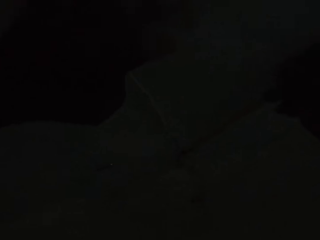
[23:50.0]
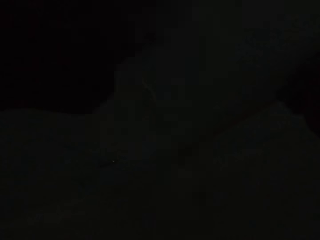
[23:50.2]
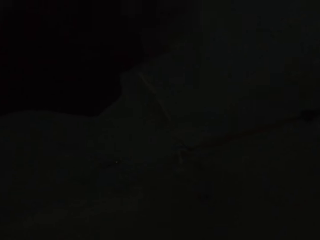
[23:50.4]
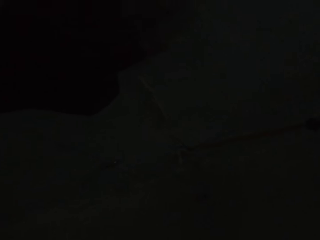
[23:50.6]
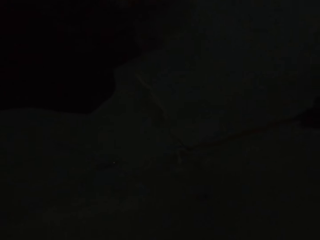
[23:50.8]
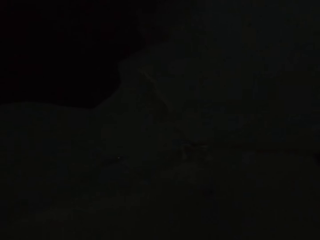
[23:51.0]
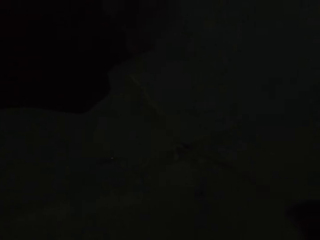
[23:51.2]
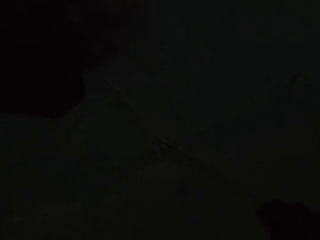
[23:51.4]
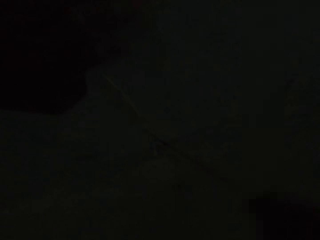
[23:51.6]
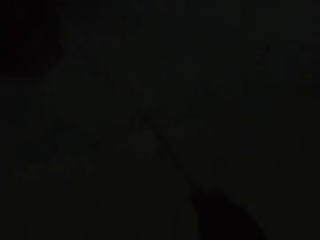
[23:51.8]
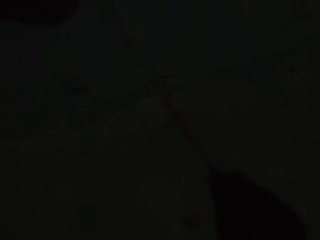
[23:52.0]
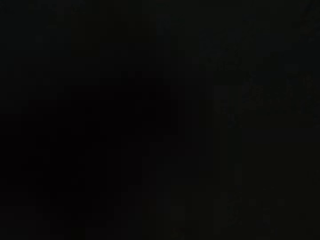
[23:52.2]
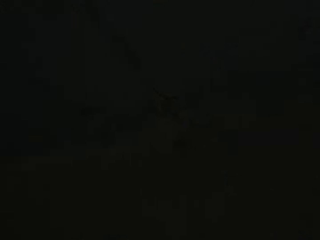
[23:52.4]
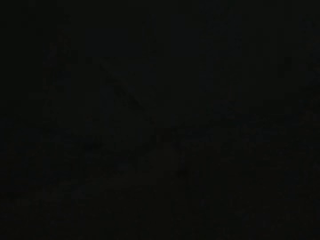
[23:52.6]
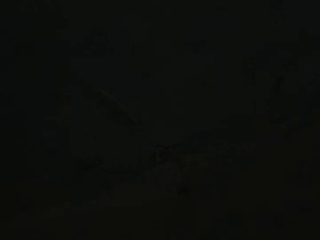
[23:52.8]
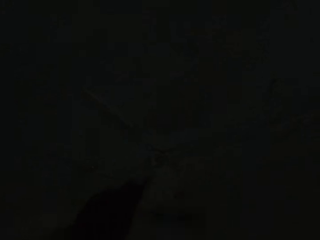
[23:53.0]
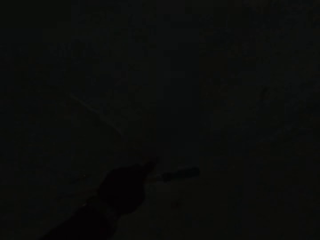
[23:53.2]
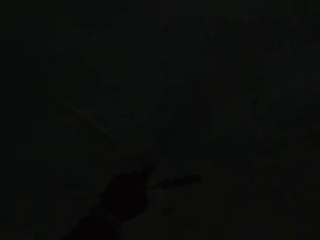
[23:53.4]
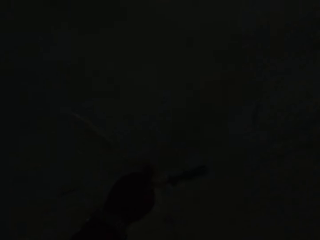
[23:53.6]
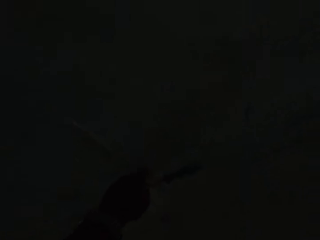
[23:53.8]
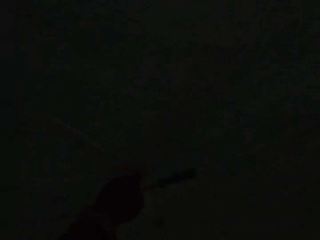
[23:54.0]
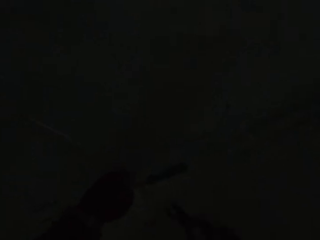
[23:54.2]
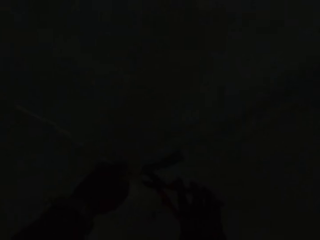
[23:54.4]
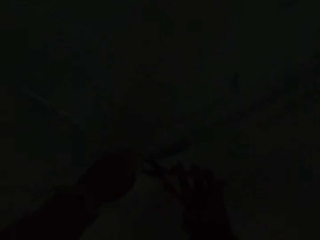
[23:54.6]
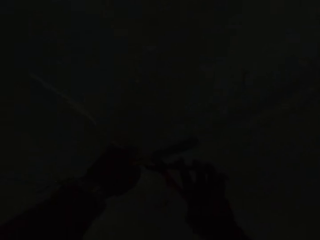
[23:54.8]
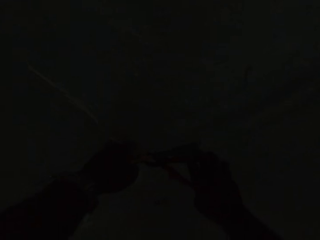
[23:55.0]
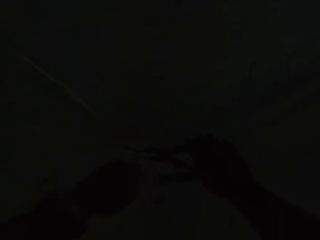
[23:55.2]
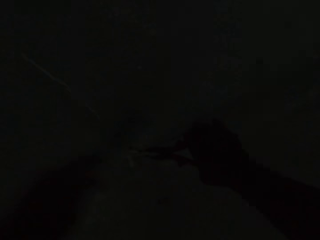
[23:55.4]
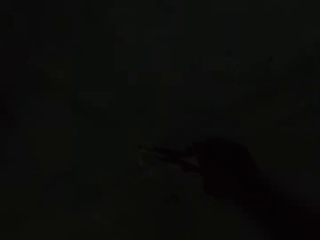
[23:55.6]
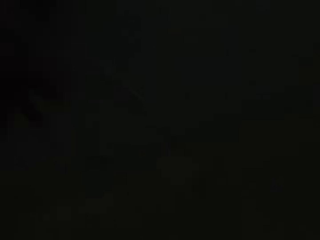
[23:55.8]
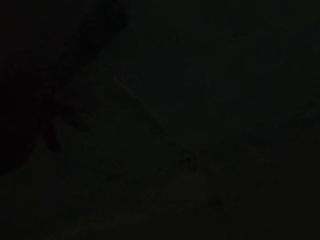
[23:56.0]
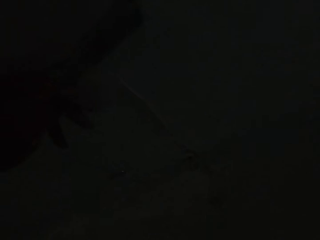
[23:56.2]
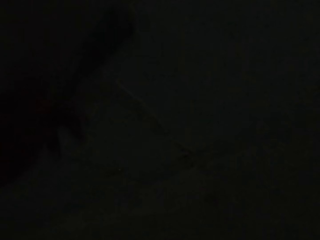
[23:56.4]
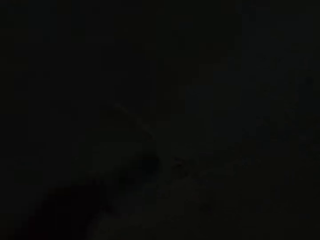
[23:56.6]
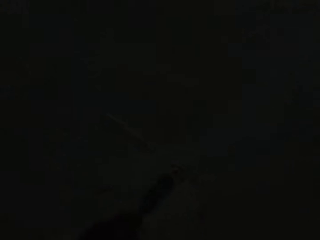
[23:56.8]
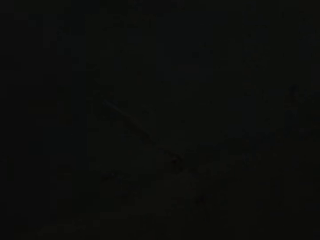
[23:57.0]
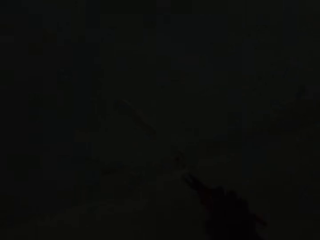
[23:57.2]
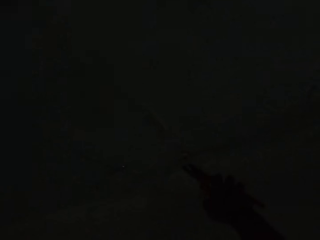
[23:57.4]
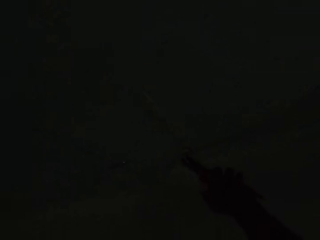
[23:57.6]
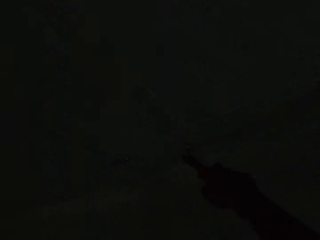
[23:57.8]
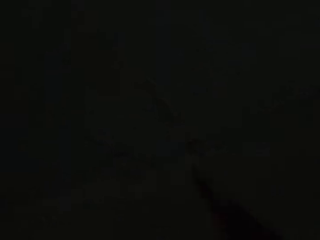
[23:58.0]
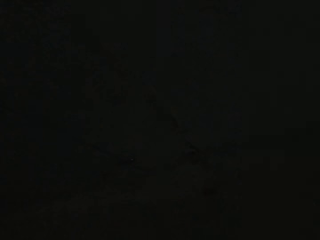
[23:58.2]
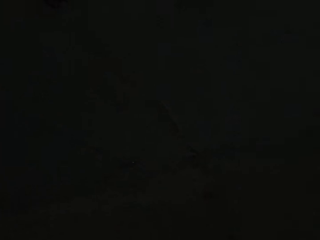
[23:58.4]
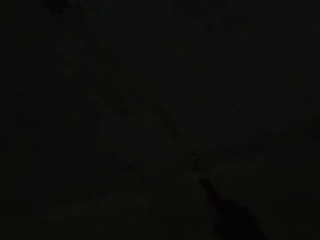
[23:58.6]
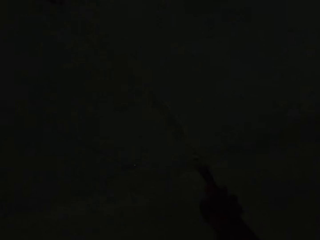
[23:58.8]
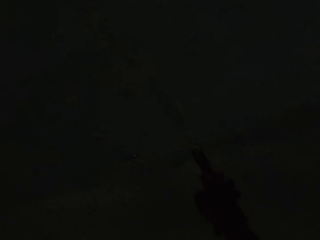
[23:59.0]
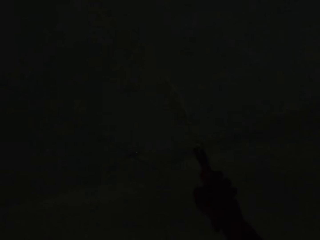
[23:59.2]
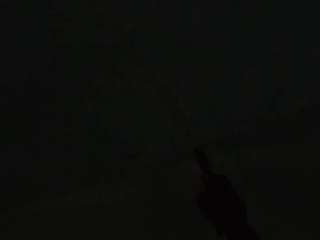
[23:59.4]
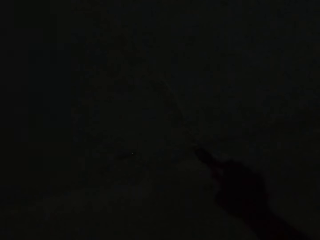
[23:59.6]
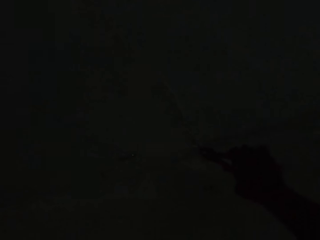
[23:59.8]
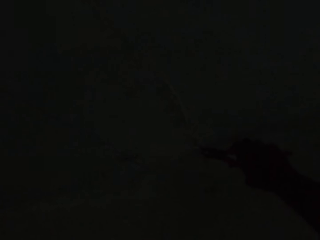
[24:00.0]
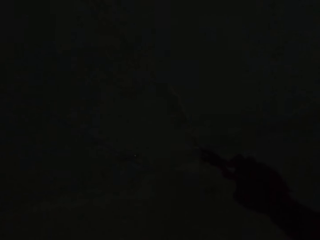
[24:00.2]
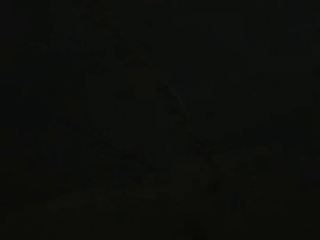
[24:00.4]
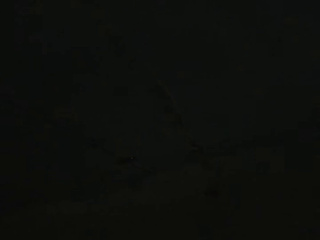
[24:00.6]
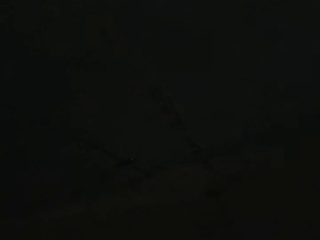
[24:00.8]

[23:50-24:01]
The camera wearer adjusts the ceiling base with his left hand. He detaches the ceiling base with the pliers in his right hand. He cuts connecting wires from the ceiling with the pliers in his right hand.

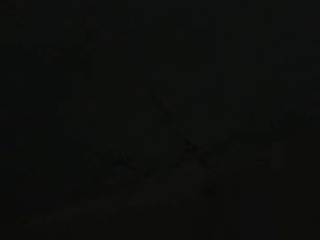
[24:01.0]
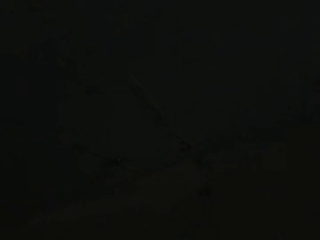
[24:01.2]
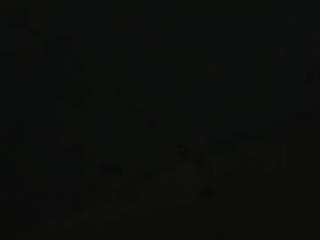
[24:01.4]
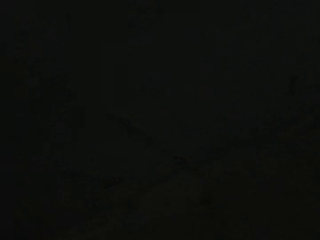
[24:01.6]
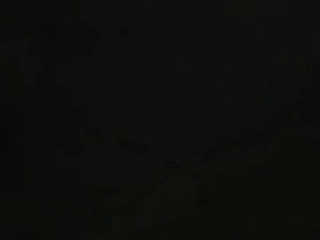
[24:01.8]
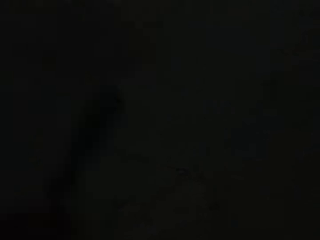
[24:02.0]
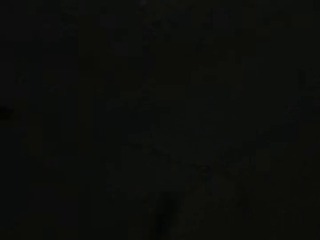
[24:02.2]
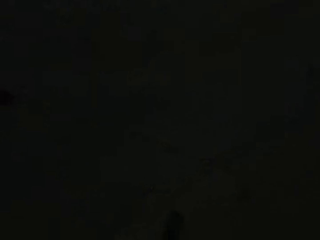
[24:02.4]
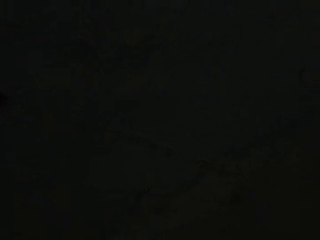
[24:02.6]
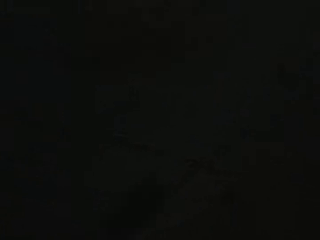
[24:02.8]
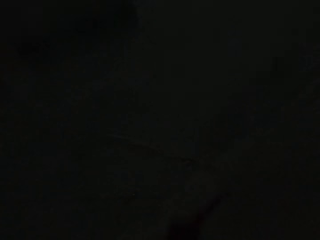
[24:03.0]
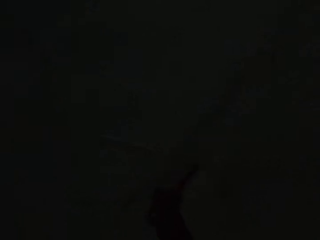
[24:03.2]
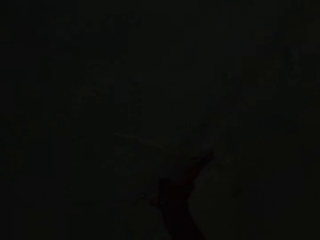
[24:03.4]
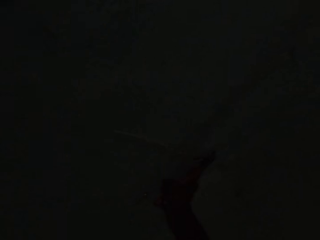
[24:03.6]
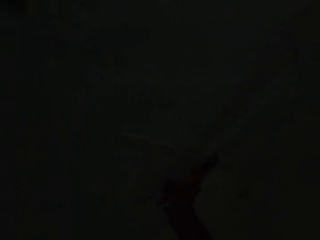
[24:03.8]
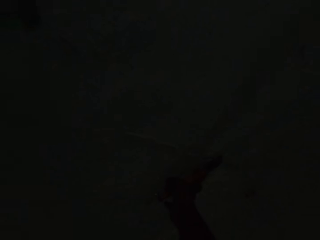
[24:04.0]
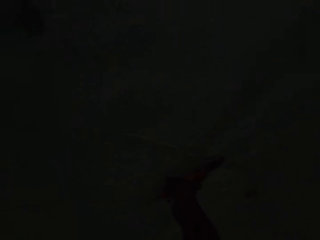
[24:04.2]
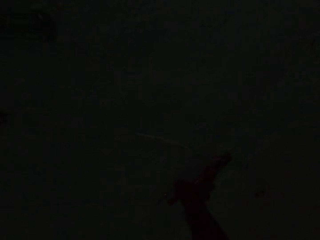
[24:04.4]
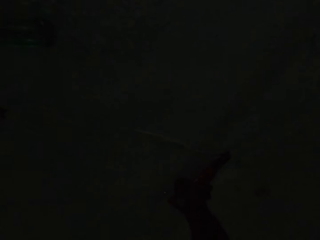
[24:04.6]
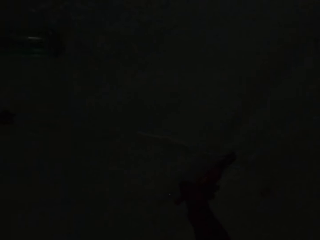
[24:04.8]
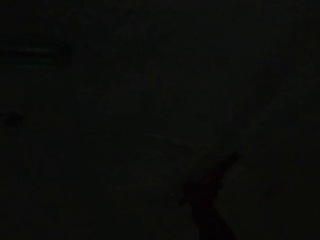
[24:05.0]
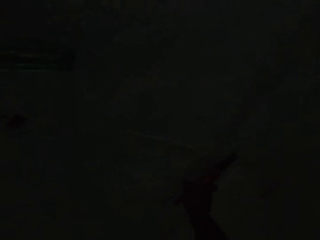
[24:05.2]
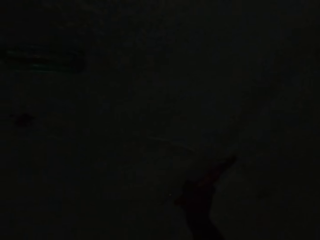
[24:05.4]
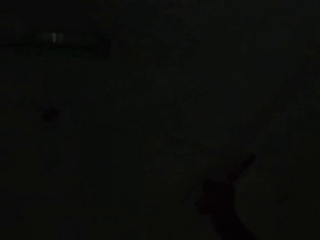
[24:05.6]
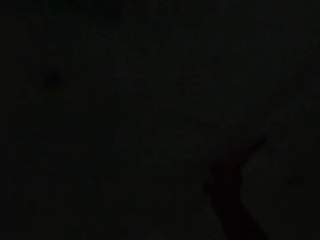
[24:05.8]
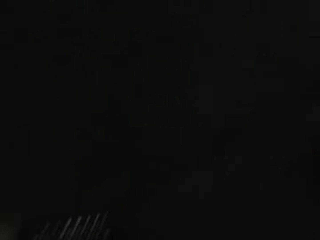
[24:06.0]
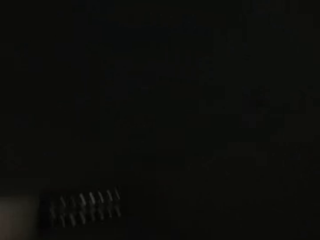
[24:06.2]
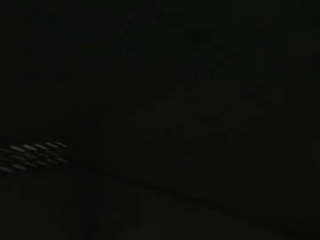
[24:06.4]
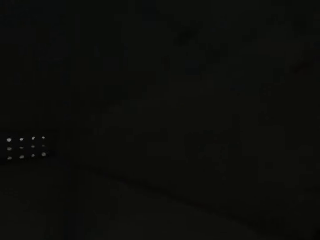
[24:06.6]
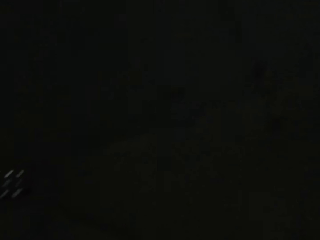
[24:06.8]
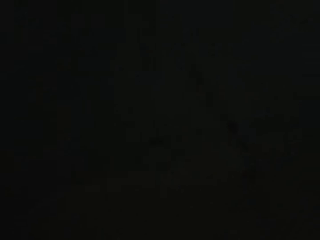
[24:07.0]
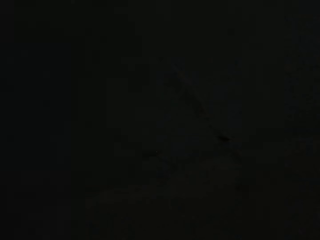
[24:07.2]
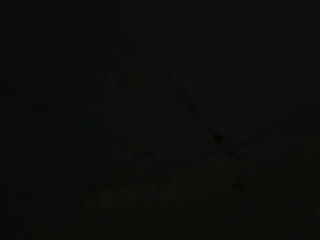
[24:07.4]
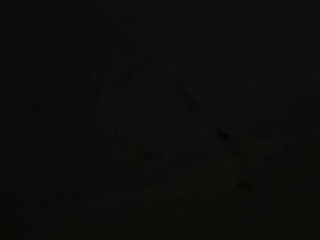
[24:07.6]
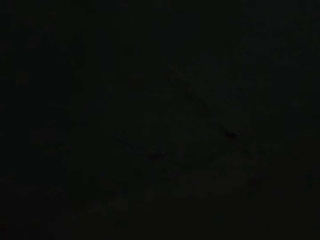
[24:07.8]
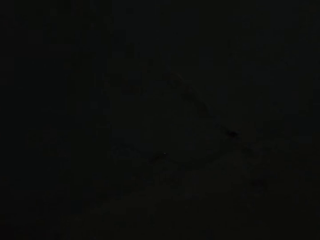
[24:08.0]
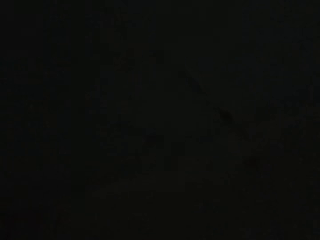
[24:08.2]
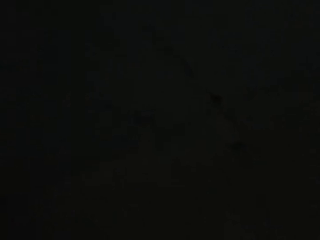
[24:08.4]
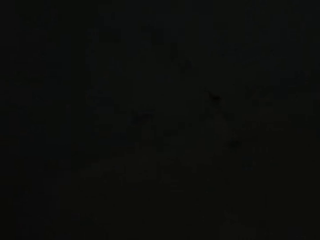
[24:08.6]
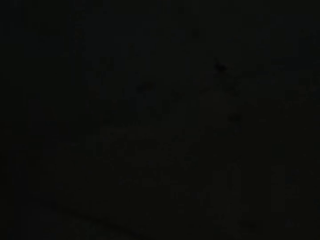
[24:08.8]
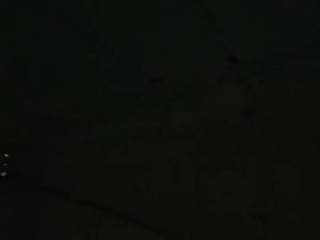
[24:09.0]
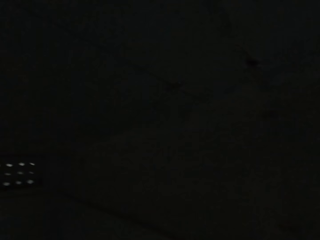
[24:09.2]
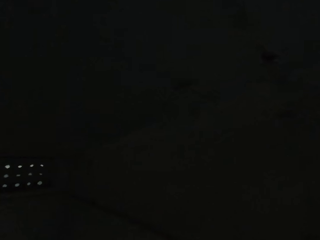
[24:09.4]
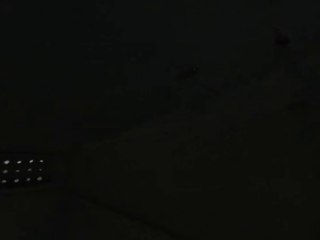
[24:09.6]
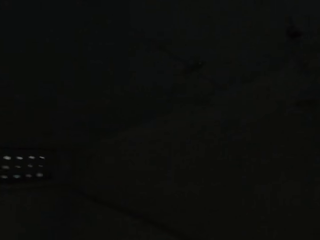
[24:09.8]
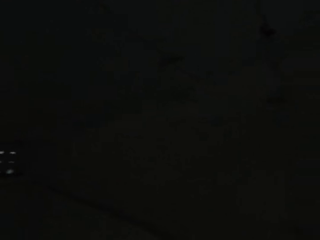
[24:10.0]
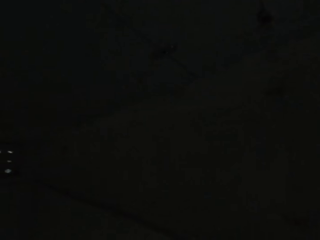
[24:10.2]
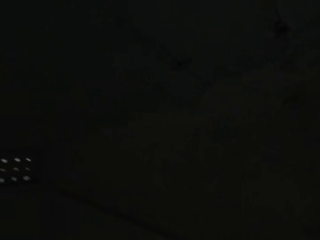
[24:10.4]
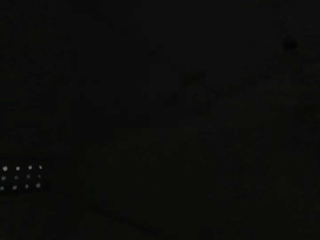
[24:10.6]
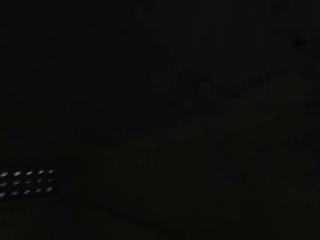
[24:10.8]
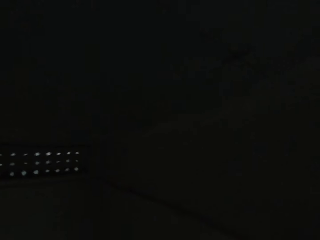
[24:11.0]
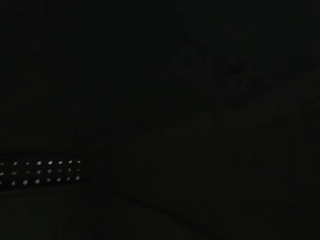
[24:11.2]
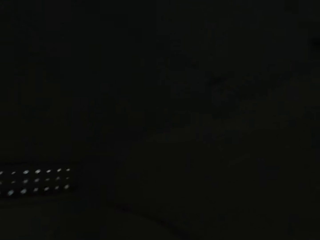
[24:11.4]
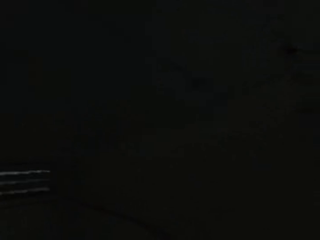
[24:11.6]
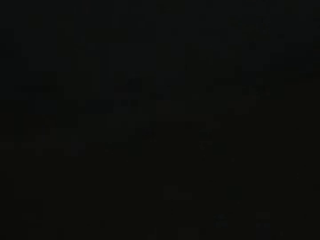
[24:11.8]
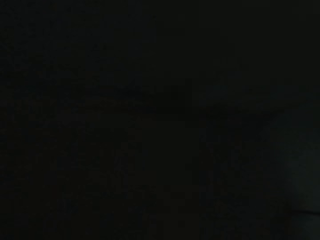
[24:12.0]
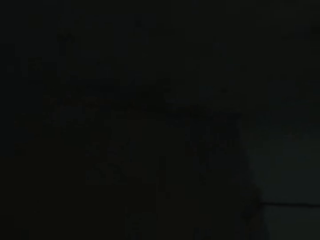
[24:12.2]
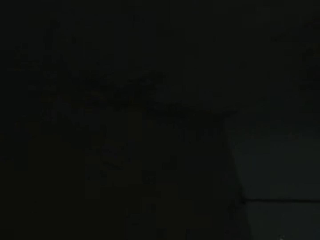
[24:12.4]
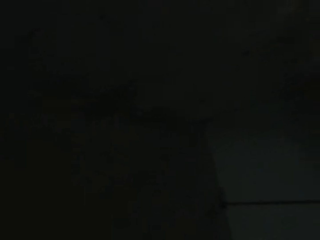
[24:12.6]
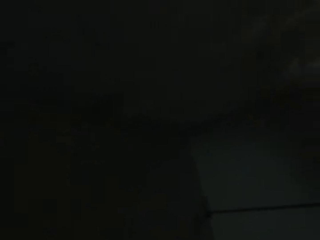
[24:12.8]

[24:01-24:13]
The camera wearer pulls a cable with the pliers.
